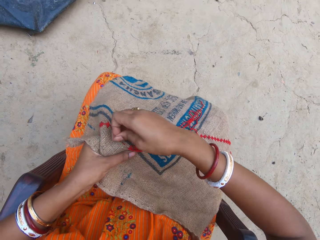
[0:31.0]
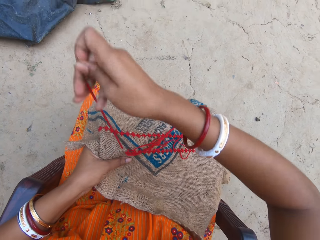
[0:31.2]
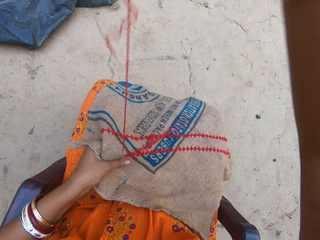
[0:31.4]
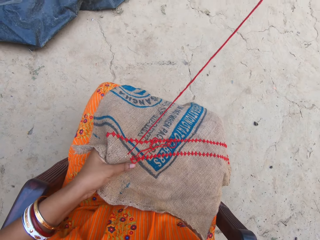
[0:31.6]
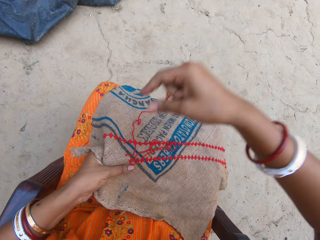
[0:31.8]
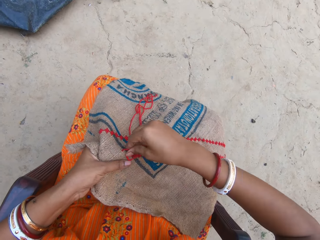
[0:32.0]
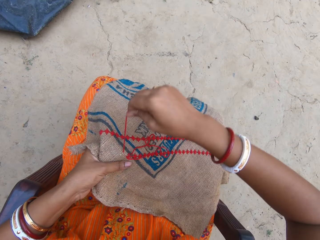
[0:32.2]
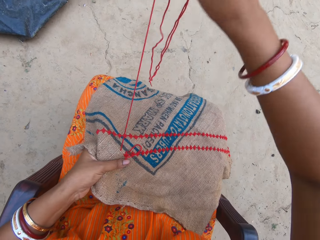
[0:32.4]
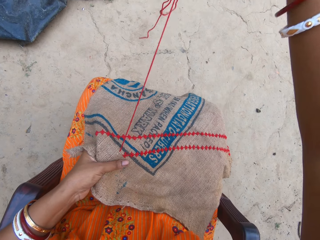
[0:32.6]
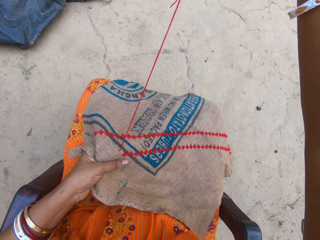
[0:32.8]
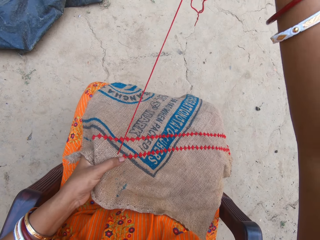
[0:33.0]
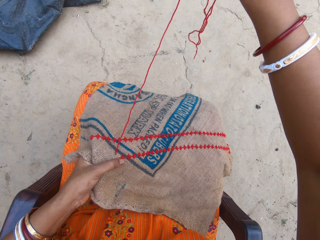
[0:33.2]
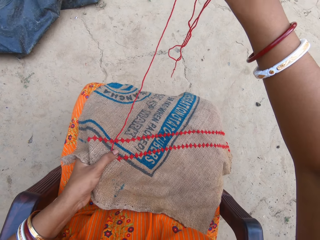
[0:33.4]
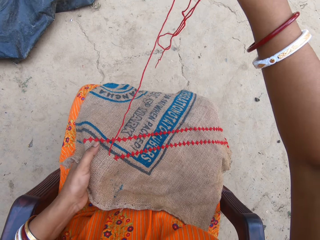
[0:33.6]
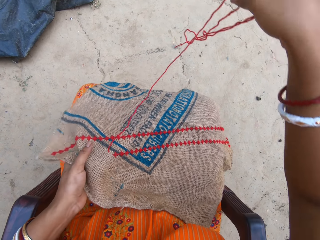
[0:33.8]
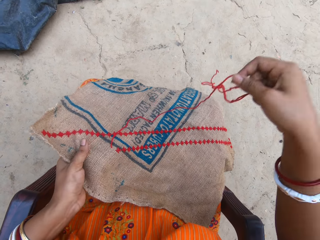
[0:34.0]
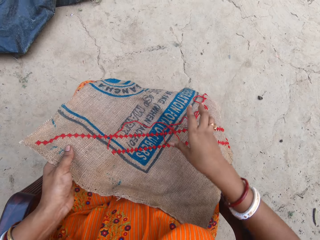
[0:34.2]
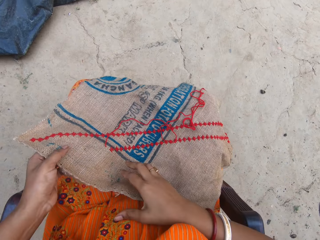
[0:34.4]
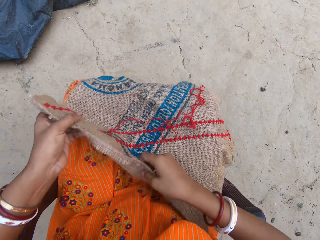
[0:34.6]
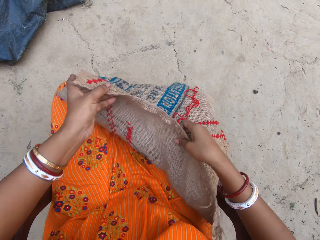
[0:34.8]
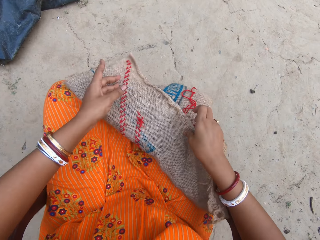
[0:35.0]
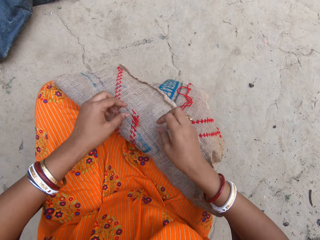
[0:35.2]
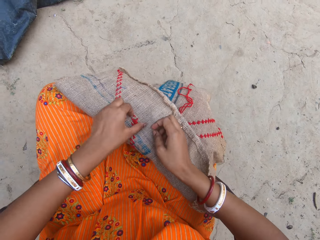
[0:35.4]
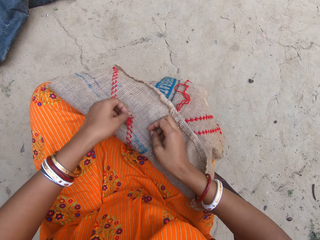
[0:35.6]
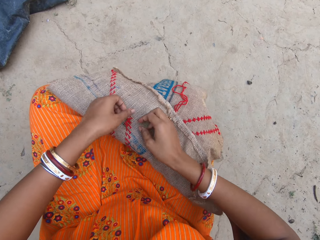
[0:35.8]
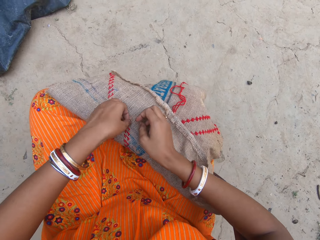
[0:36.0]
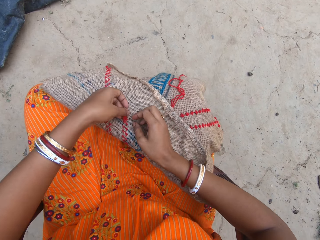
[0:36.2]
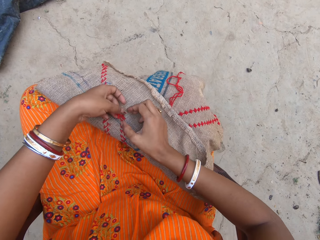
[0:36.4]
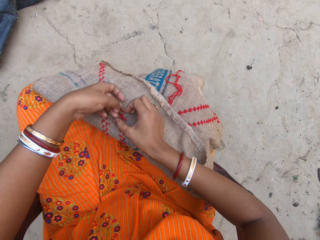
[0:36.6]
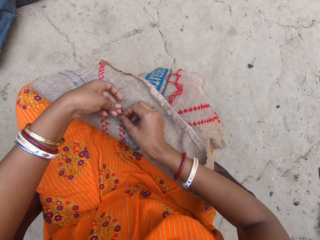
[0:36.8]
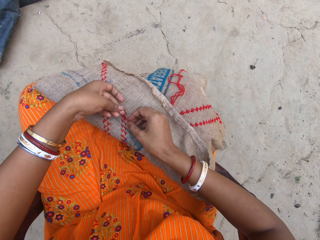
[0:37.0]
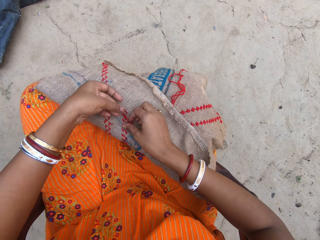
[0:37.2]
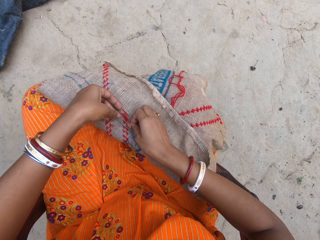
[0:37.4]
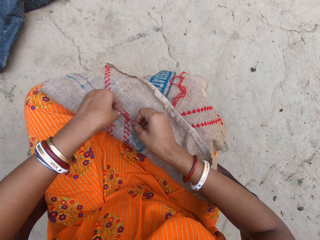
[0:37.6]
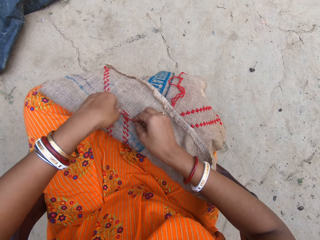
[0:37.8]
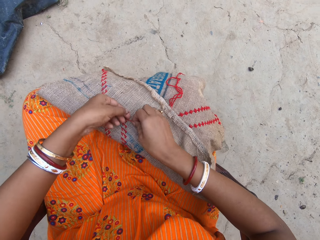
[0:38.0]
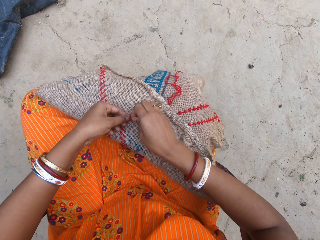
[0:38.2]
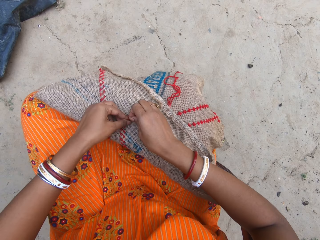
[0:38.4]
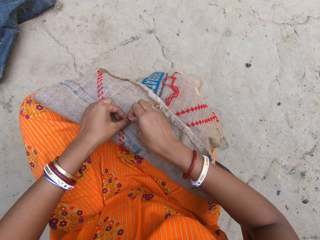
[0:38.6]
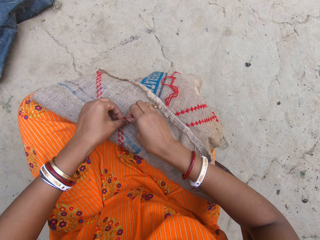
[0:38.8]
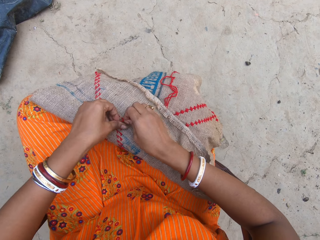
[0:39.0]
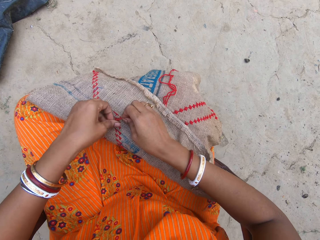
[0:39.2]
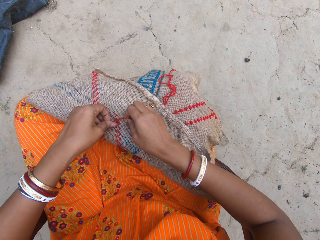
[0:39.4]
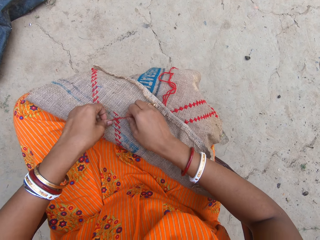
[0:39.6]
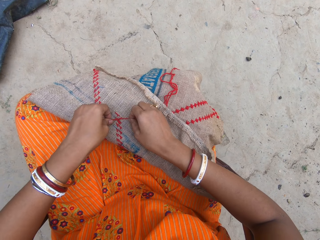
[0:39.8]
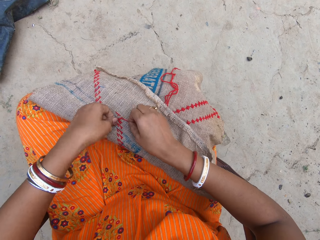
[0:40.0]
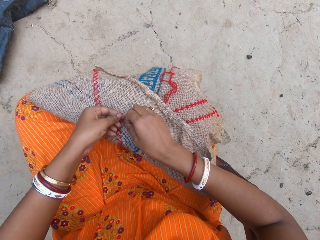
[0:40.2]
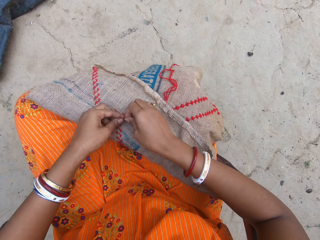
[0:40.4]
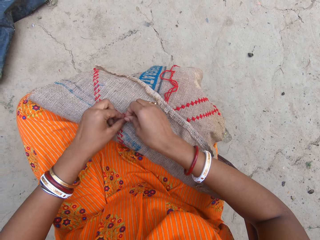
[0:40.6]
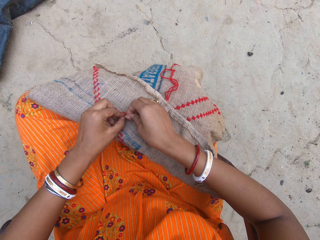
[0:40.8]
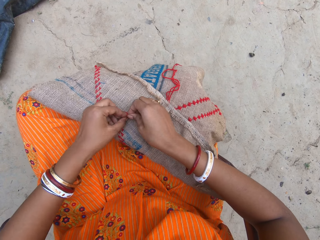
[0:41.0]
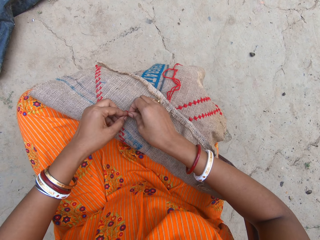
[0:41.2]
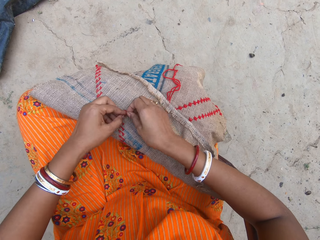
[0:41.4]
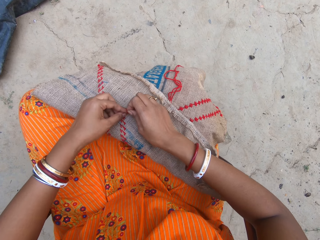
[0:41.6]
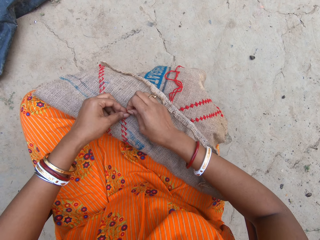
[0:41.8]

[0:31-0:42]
The camera wearer pulls the thread. She puts the thread down. She flips the piece of sack with both hands. She holds the thread on the piece of sack with her left hand. She ties the thread.

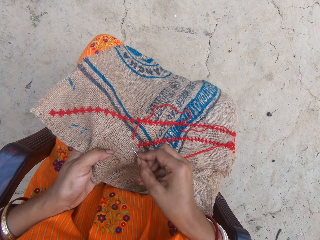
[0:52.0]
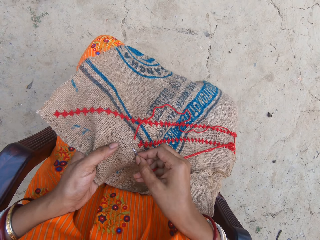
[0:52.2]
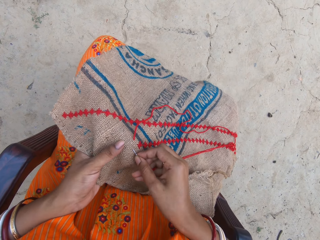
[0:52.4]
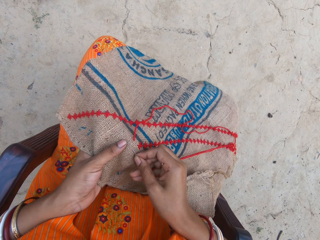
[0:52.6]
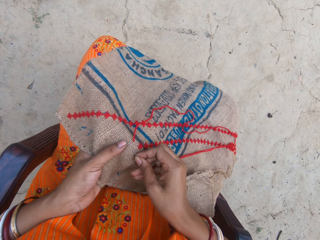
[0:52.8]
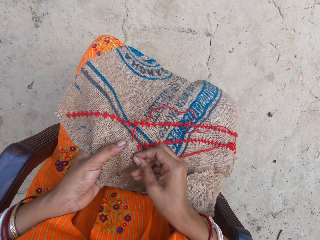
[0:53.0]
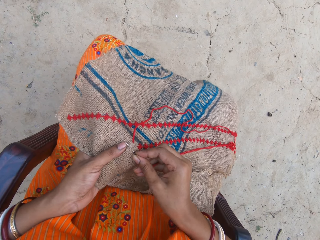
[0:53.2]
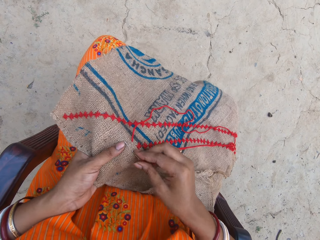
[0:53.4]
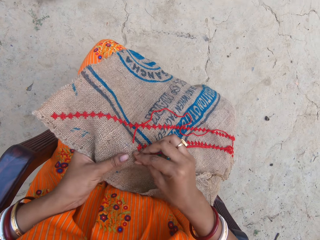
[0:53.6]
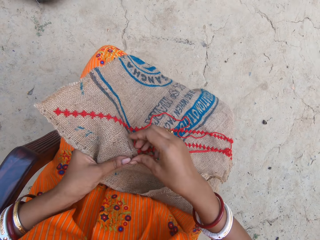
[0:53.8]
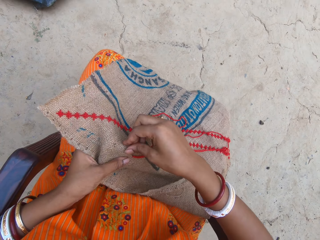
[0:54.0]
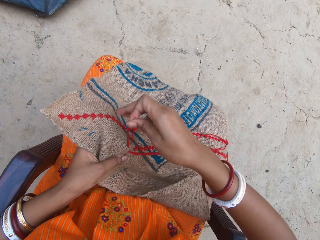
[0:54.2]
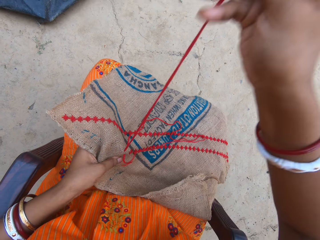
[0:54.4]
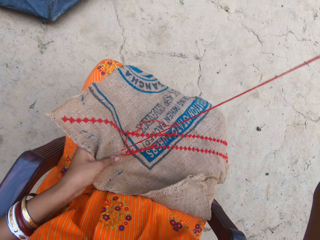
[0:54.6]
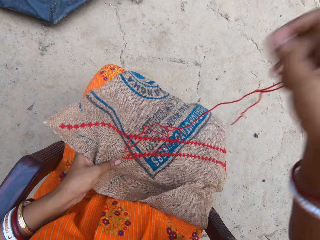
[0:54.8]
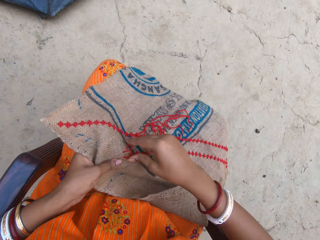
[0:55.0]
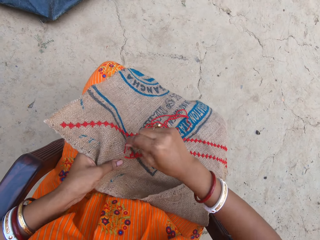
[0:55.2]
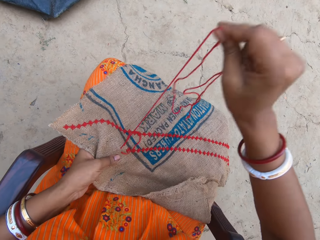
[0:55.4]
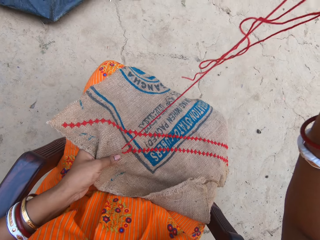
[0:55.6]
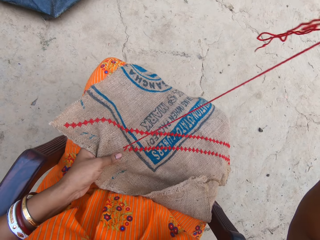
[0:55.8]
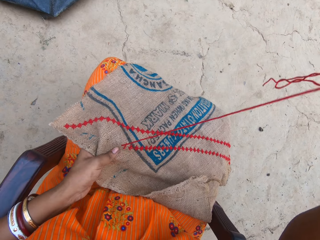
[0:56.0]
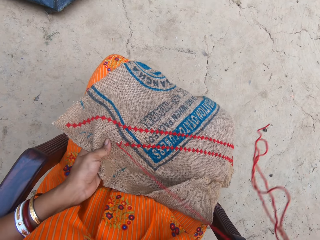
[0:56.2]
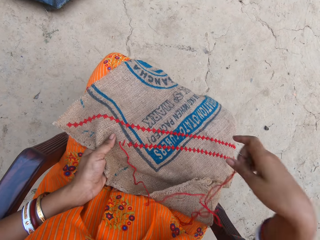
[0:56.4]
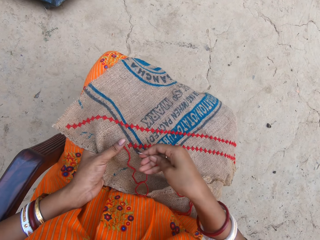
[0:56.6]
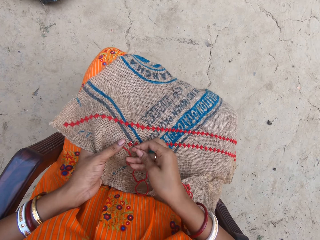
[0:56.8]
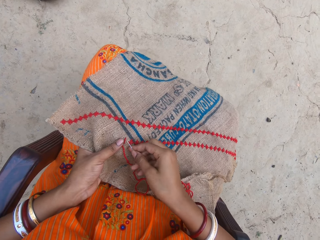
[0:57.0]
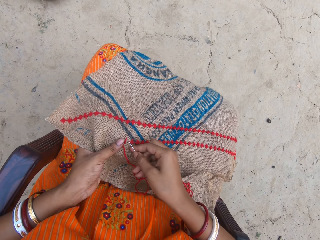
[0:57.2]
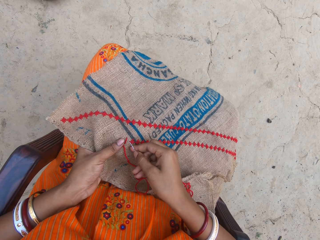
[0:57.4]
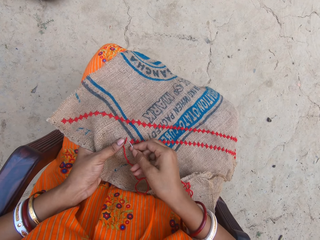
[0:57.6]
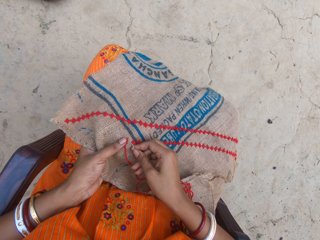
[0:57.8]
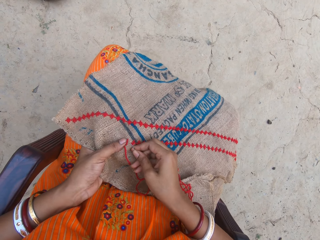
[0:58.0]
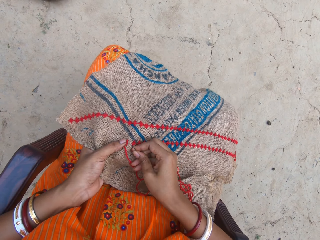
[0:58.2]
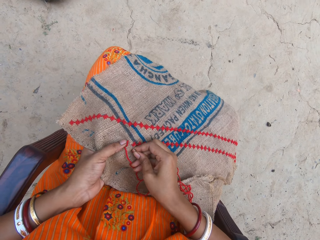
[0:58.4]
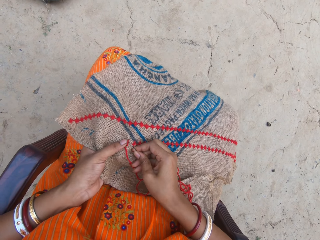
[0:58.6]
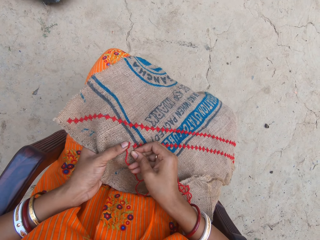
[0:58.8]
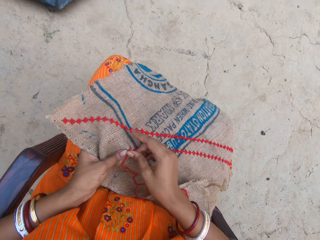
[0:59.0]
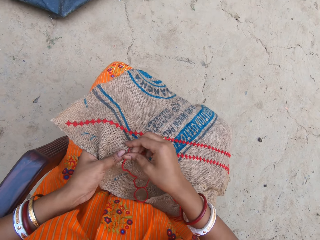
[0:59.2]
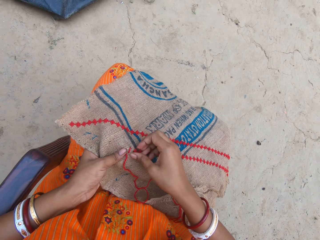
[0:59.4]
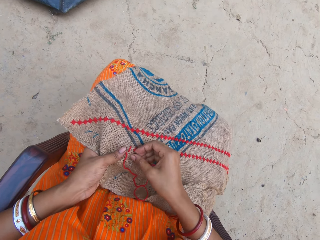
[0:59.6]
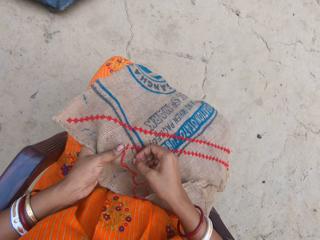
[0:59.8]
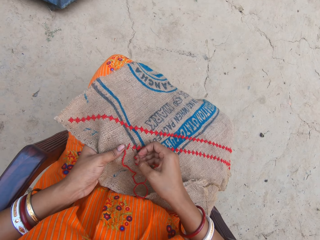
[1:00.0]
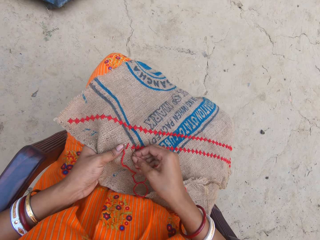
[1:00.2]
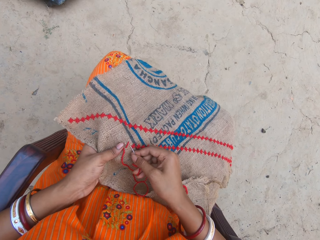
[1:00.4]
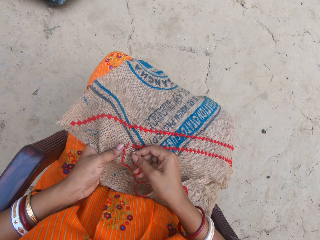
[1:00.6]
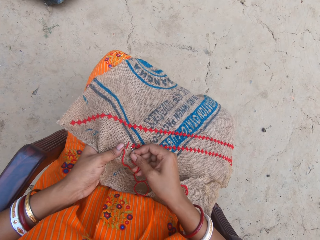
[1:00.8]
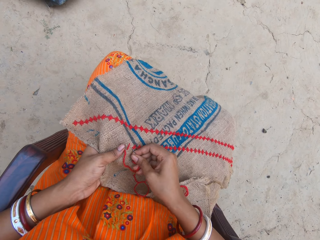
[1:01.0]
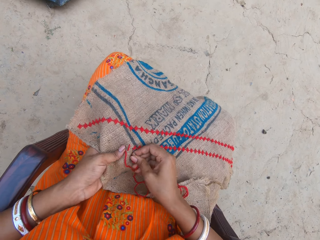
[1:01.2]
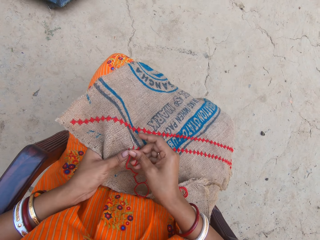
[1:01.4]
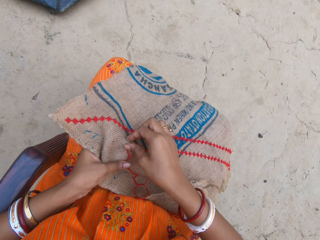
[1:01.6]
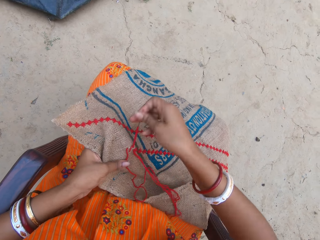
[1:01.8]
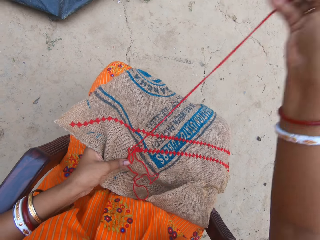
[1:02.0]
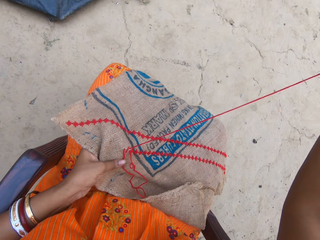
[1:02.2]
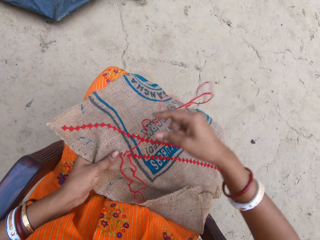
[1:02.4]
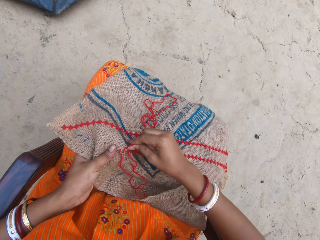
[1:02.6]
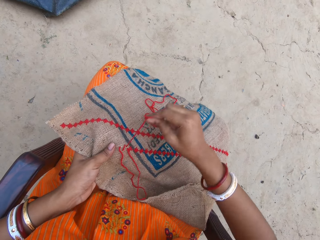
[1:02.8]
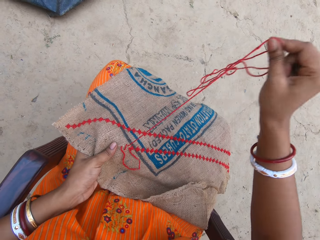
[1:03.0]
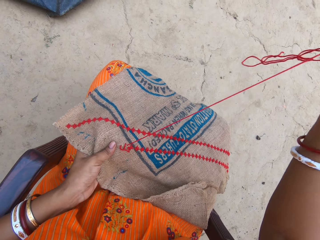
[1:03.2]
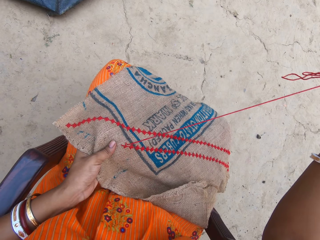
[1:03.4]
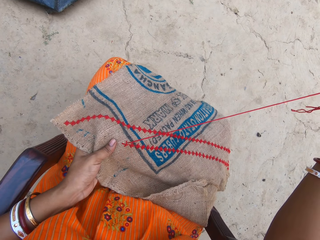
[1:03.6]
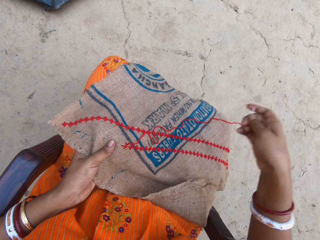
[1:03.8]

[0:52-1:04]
The camera wearer pulls the thread. They sew the fabric. They pull the thread.
